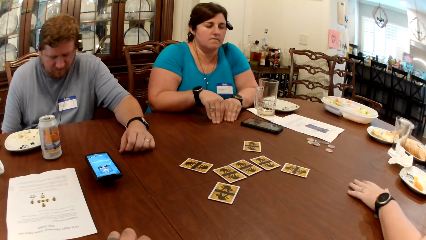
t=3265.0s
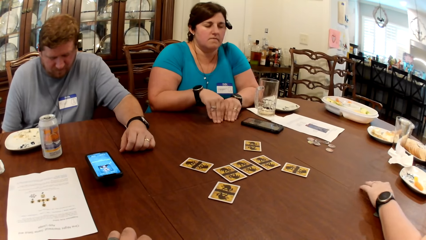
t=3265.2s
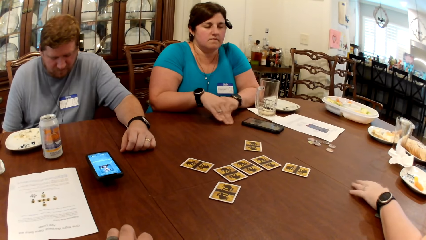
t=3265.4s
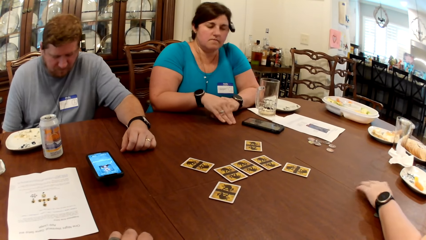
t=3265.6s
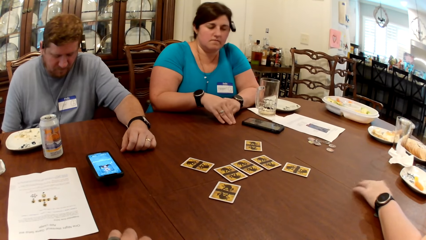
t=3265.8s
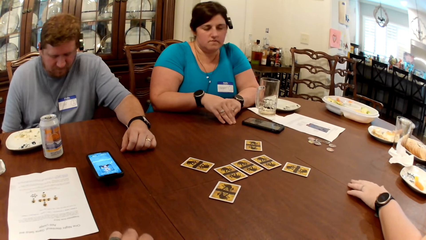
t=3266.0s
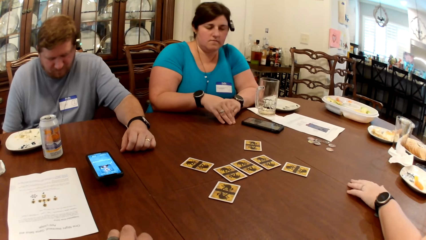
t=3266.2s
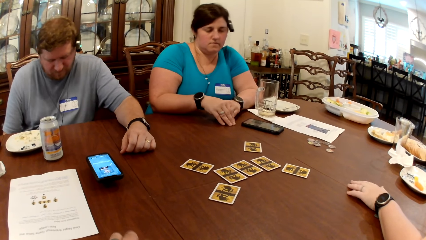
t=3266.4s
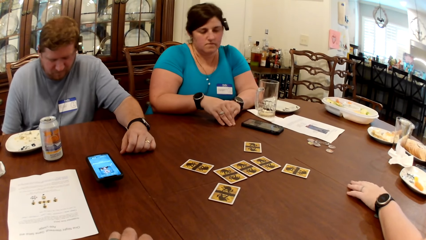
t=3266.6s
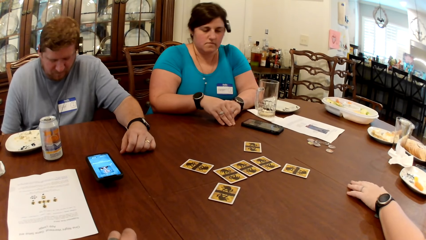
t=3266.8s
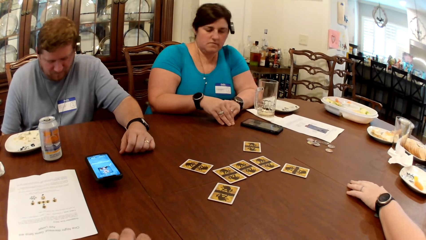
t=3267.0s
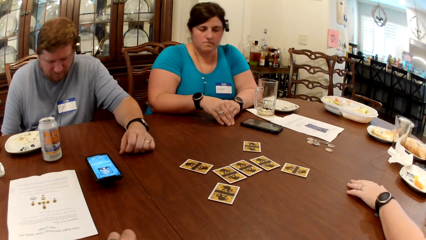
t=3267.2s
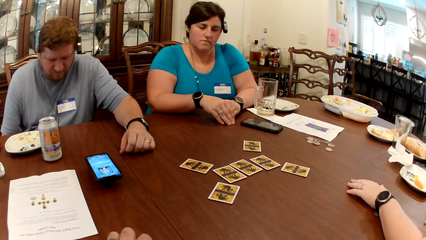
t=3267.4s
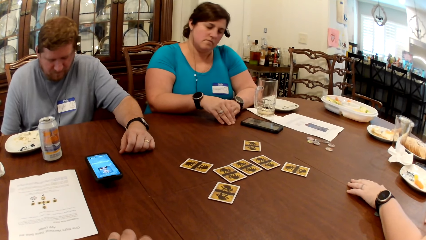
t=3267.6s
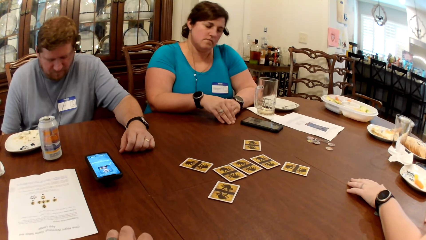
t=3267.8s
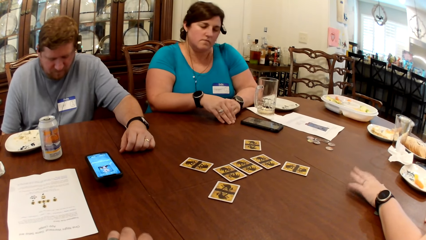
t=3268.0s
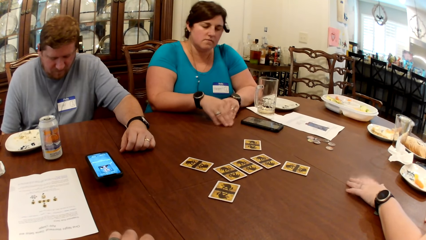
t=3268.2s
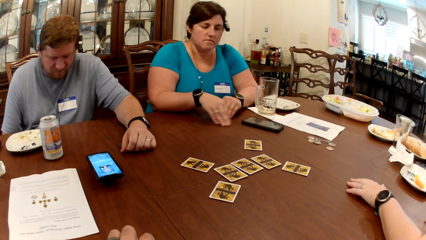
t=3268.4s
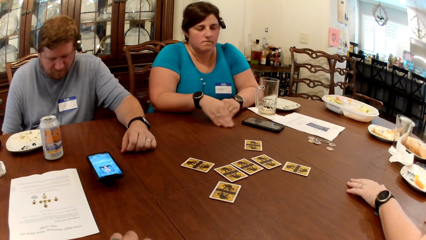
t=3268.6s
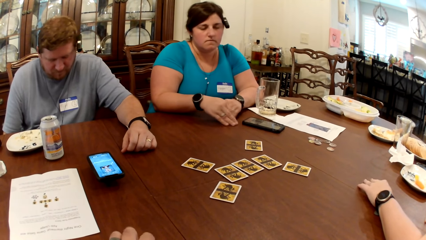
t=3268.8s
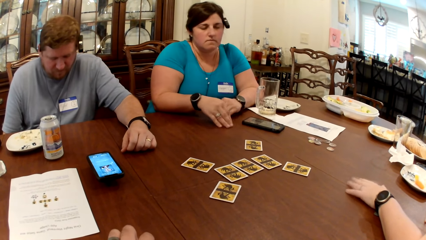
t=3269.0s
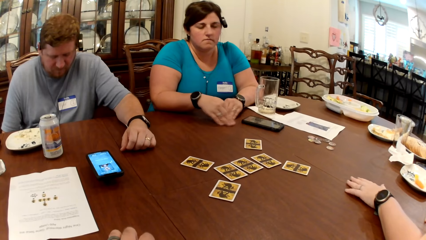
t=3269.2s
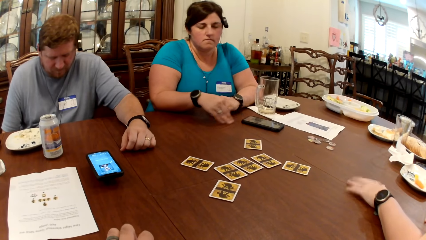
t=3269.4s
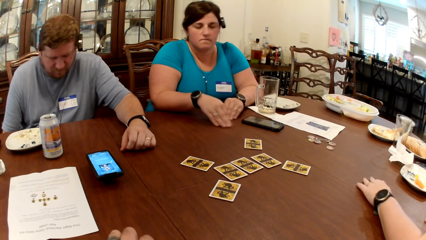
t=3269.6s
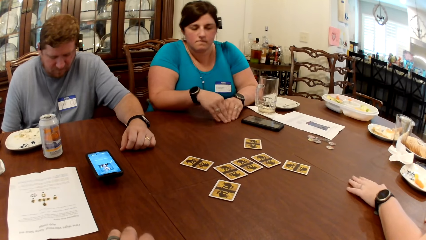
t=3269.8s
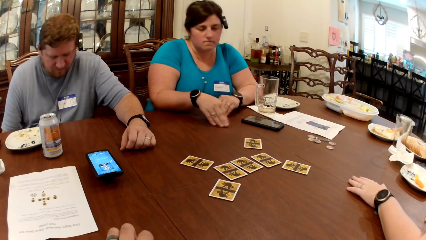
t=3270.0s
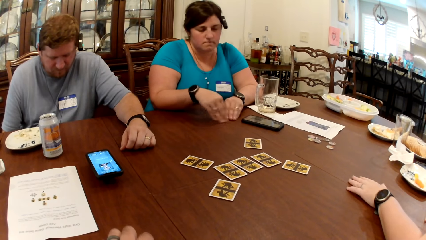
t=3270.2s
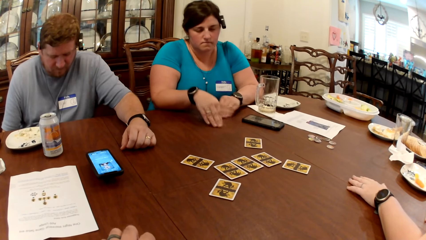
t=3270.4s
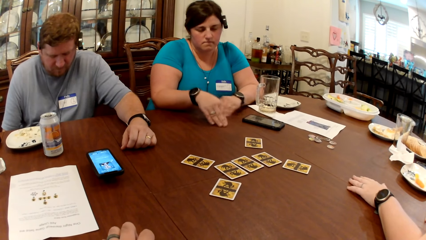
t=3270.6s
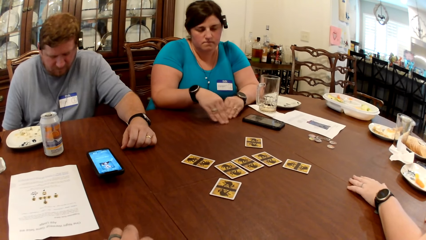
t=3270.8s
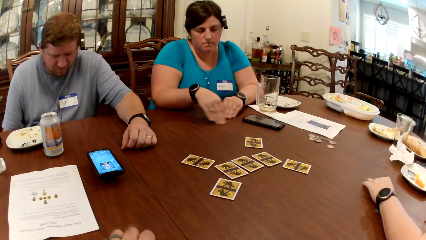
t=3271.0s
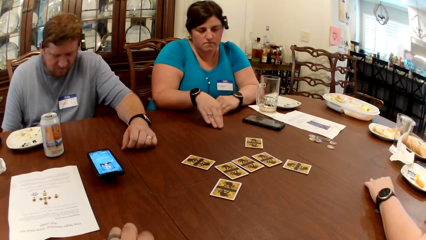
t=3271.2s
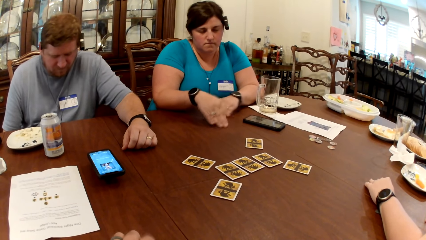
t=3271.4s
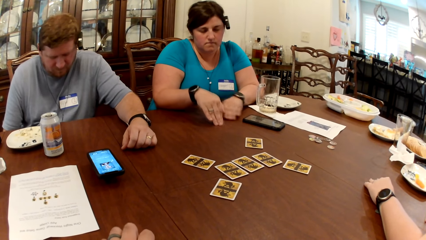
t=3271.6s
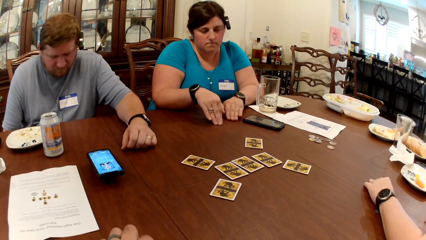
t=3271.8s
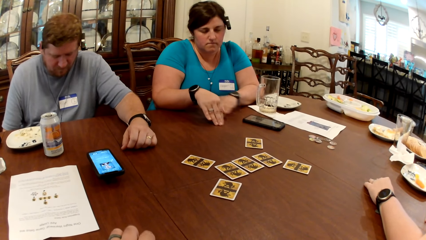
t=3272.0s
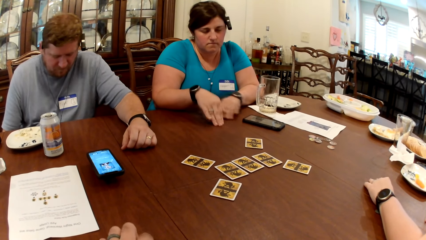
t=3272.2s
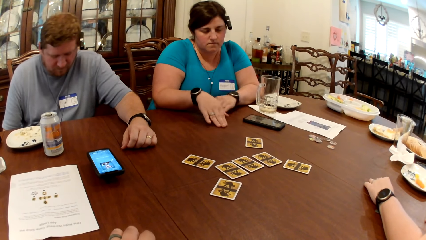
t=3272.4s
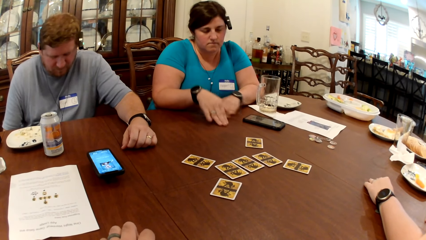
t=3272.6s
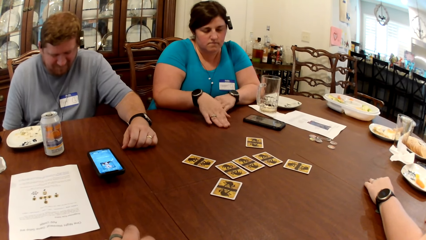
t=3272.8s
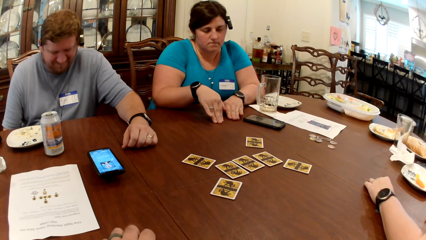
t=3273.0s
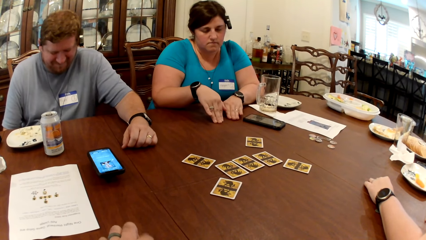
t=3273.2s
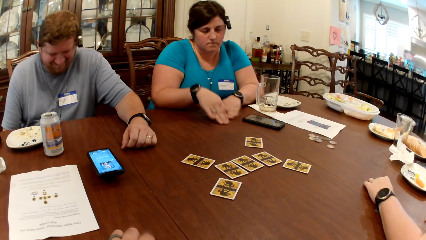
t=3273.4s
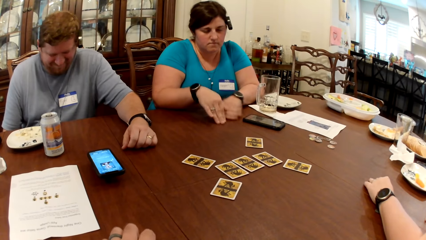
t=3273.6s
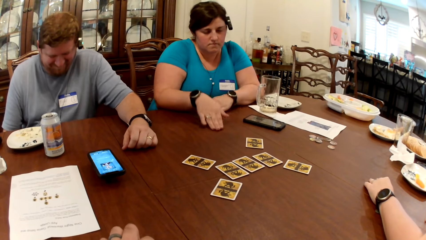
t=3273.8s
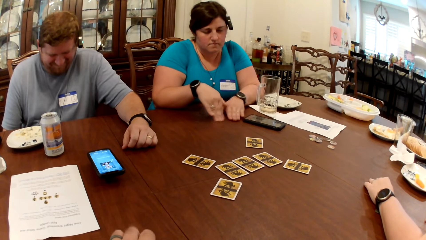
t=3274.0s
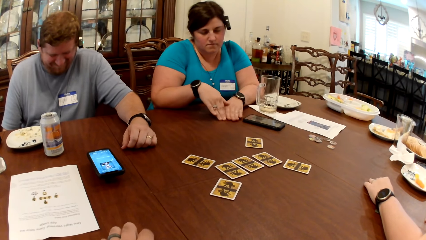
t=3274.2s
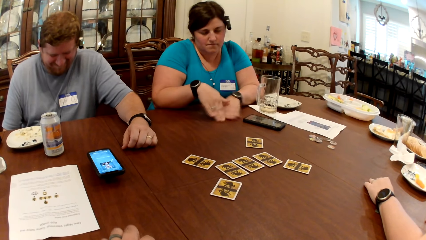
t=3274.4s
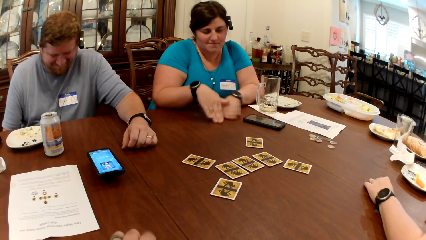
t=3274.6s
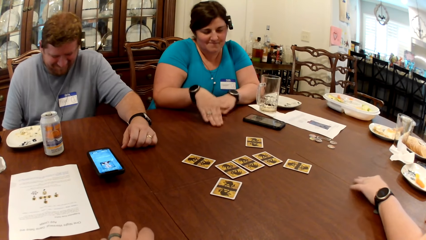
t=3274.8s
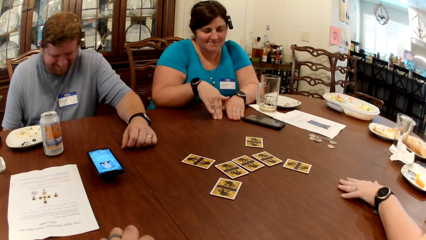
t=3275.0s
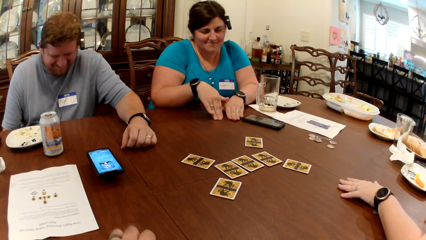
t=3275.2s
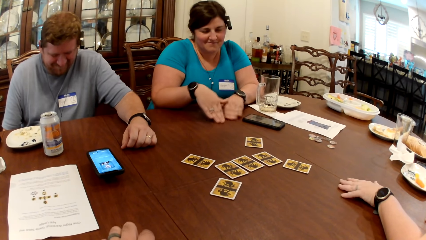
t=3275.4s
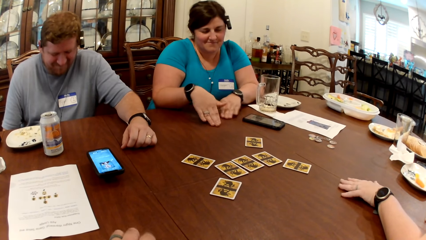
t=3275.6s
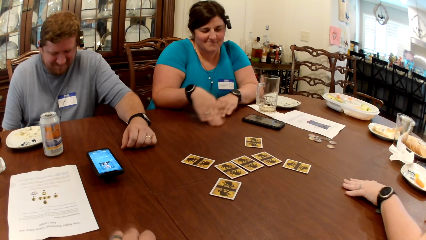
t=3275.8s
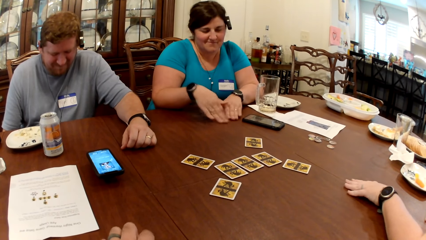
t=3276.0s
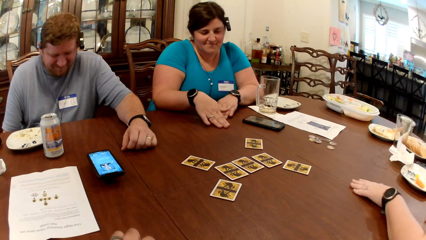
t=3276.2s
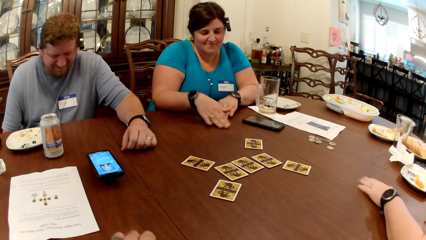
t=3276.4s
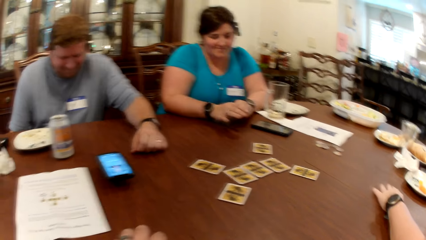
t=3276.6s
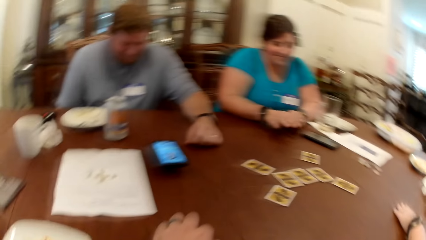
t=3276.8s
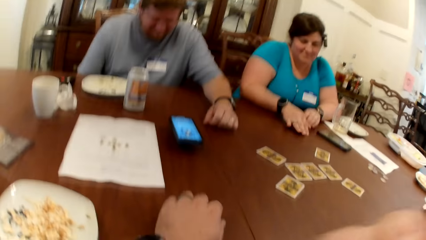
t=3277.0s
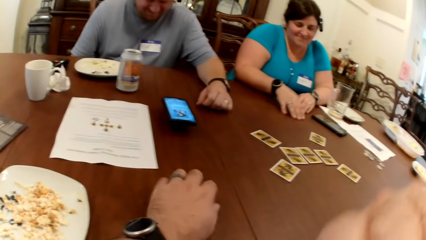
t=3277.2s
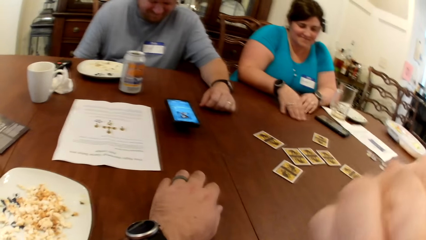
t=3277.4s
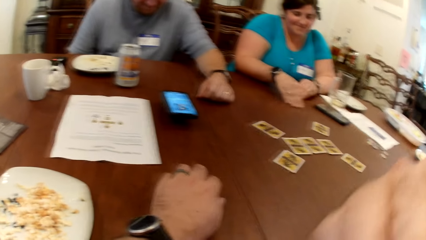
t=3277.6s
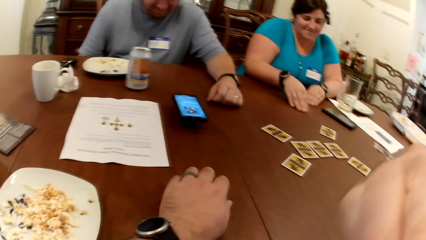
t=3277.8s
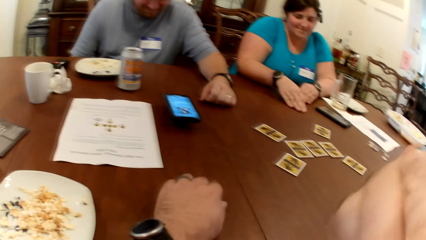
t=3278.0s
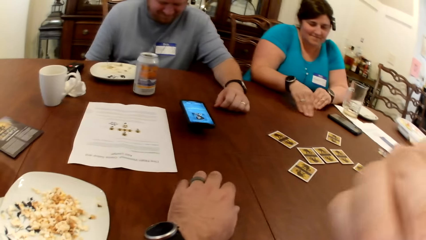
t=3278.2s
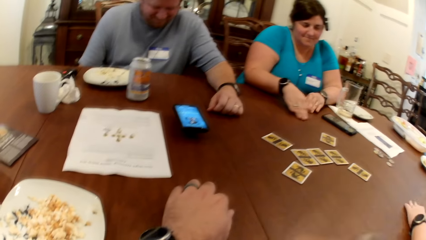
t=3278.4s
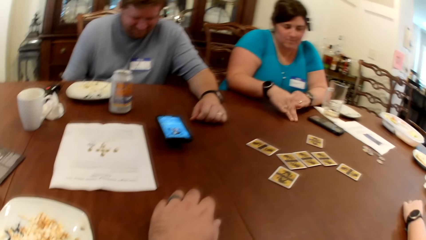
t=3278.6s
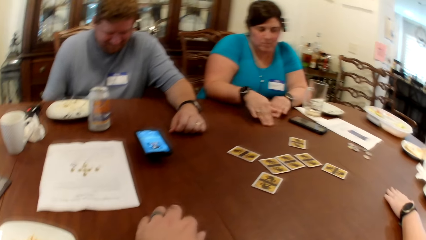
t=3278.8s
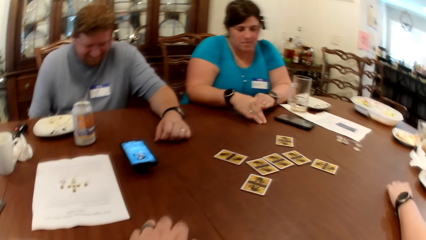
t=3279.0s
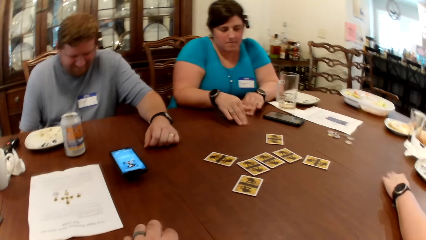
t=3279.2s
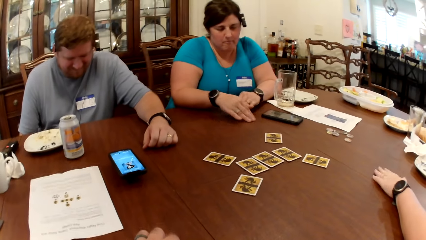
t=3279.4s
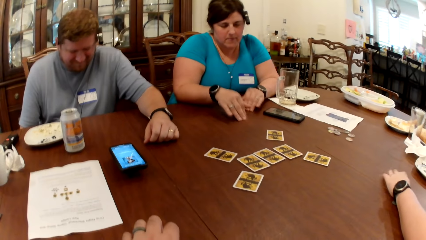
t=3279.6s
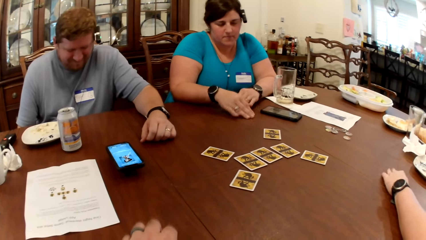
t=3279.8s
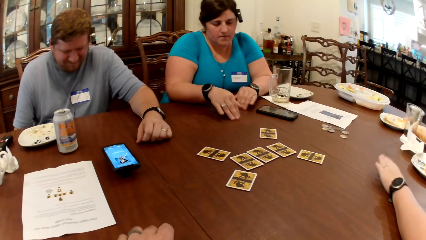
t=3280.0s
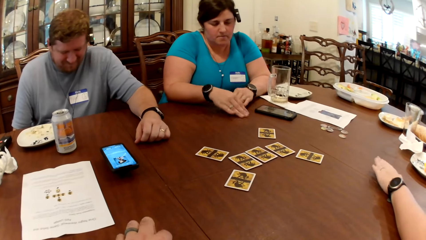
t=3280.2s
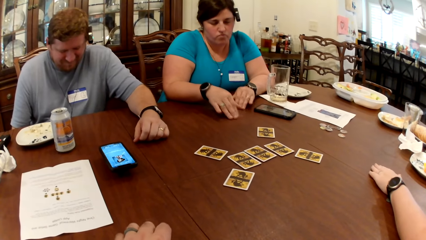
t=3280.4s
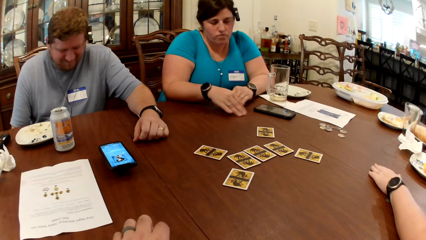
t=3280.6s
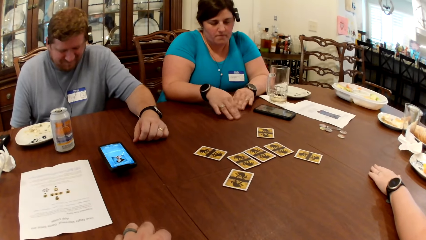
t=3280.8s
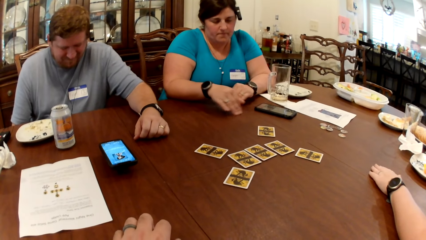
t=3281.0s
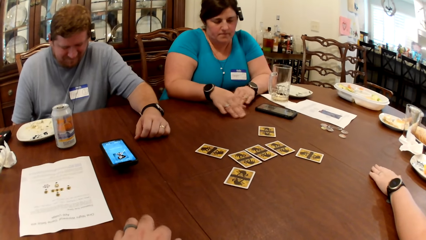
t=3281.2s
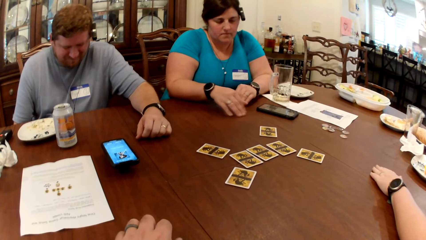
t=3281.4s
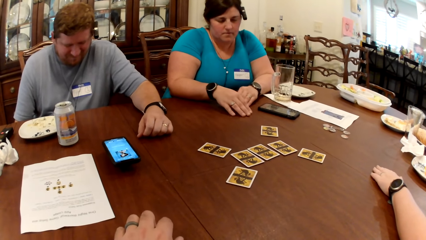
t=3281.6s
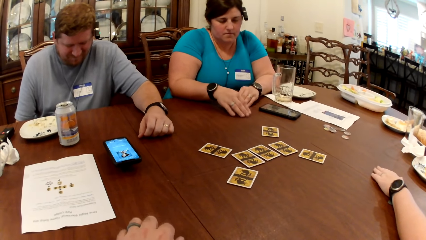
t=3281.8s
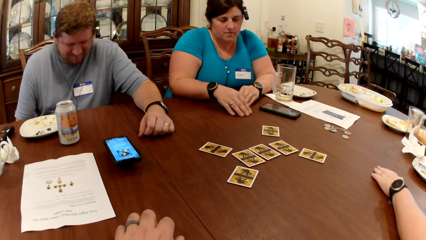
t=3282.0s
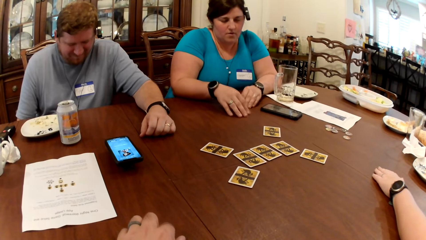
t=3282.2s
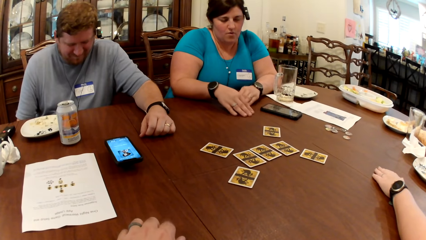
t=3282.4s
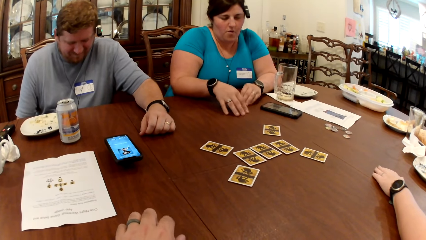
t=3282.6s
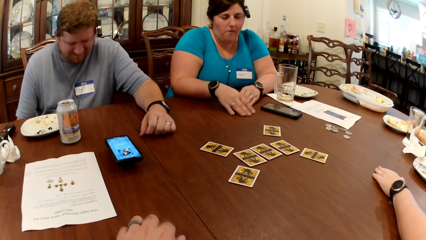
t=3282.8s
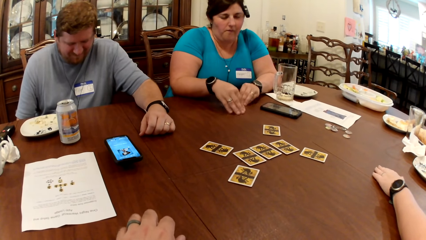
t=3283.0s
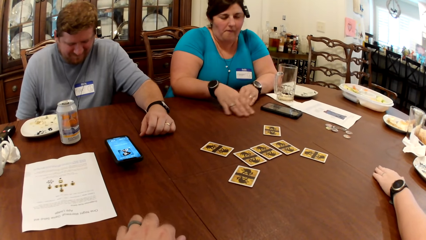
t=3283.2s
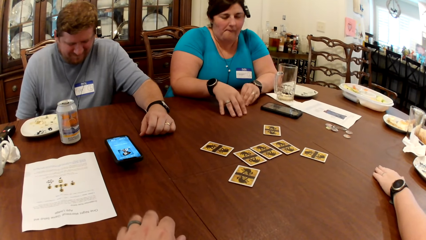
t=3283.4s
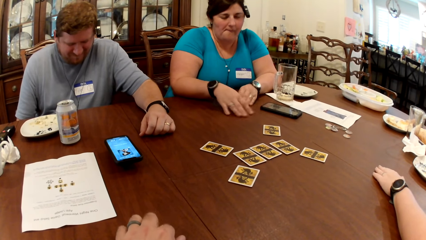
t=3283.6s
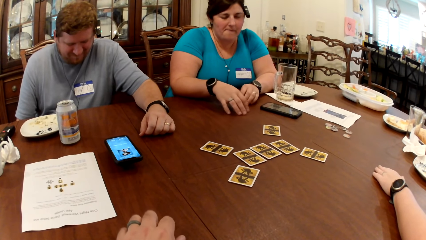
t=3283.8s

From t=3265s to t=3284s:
The camera wearer hits the table with the left hand. He looks around. He hits the table with the left hand. He touches his face with his right hand.
